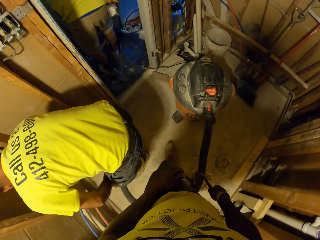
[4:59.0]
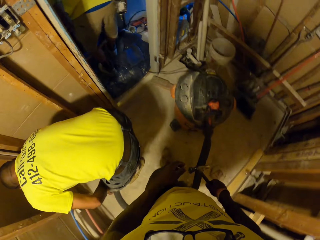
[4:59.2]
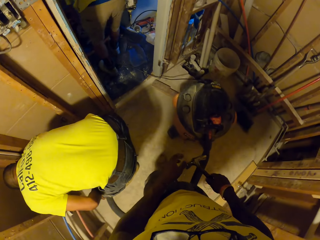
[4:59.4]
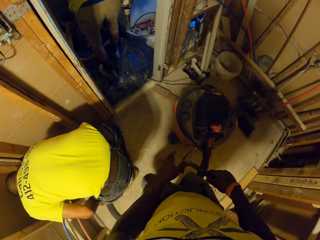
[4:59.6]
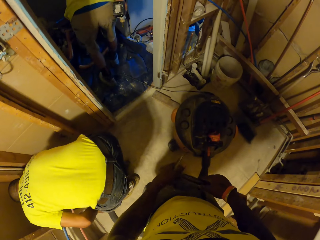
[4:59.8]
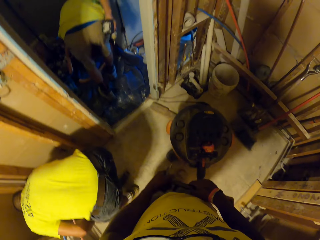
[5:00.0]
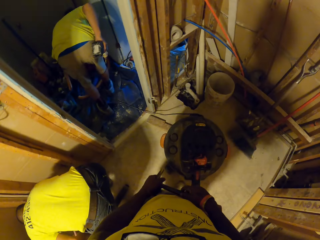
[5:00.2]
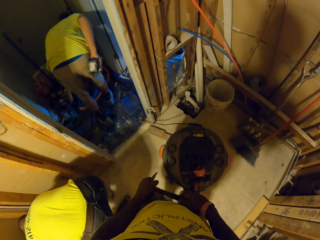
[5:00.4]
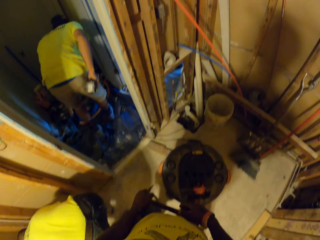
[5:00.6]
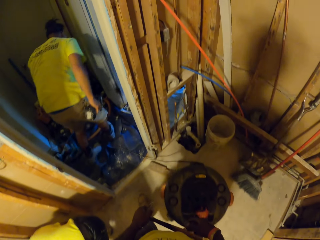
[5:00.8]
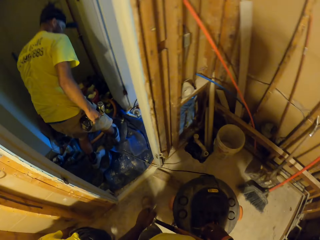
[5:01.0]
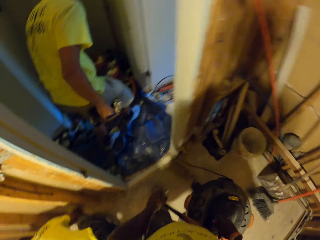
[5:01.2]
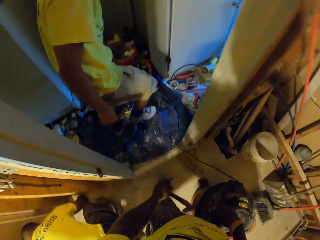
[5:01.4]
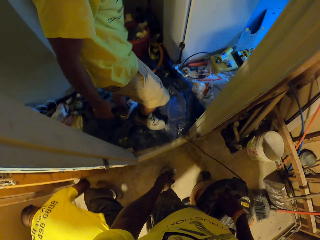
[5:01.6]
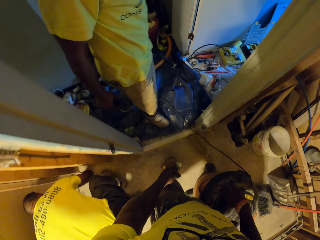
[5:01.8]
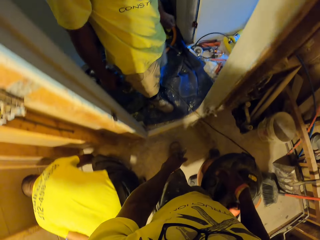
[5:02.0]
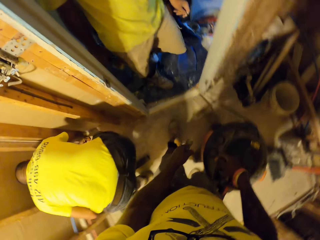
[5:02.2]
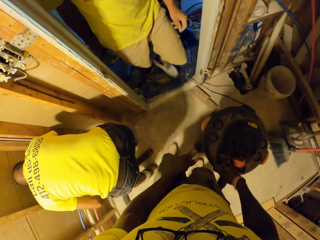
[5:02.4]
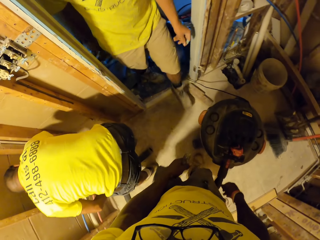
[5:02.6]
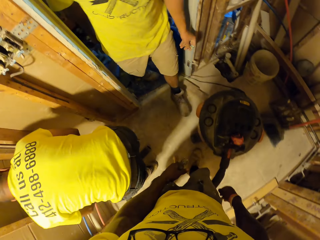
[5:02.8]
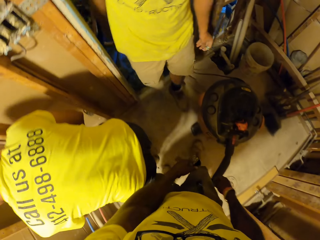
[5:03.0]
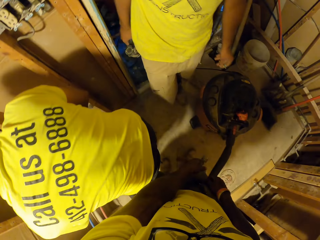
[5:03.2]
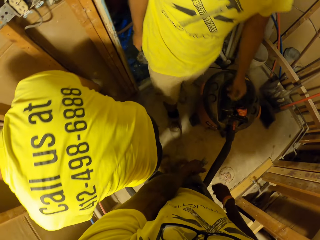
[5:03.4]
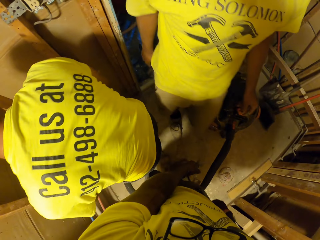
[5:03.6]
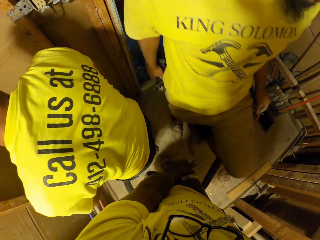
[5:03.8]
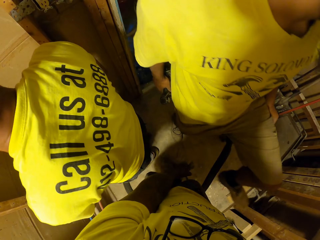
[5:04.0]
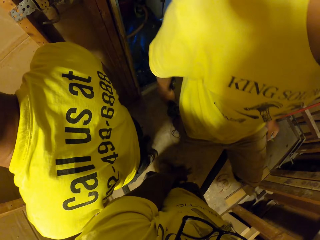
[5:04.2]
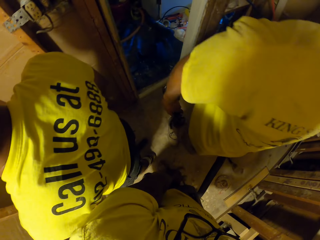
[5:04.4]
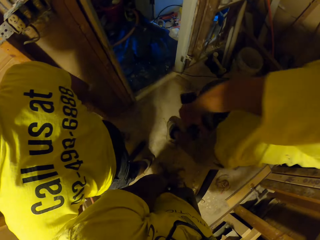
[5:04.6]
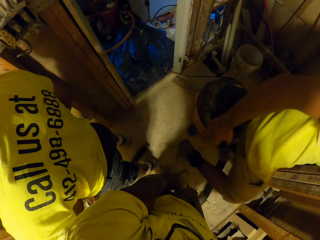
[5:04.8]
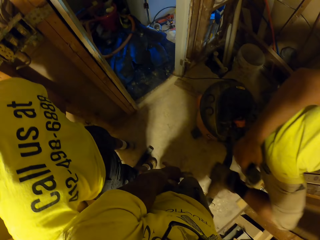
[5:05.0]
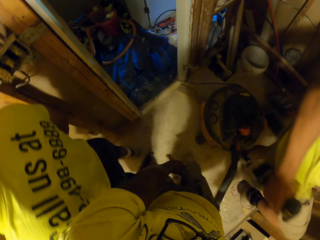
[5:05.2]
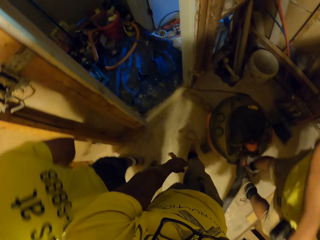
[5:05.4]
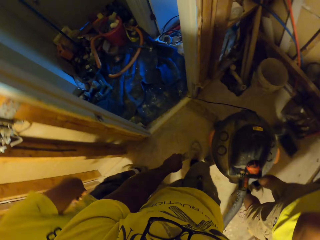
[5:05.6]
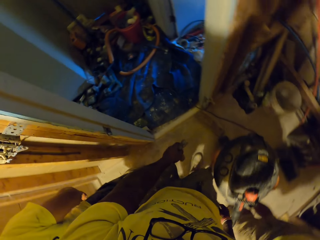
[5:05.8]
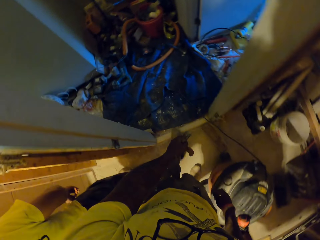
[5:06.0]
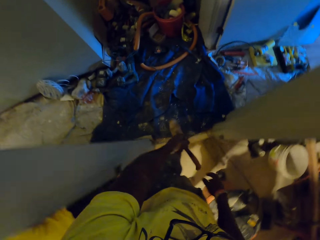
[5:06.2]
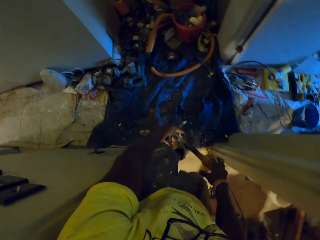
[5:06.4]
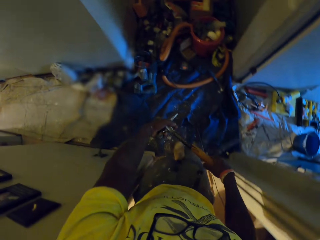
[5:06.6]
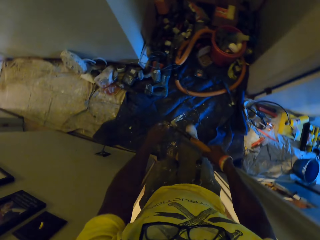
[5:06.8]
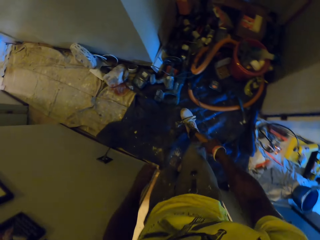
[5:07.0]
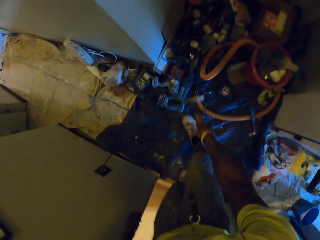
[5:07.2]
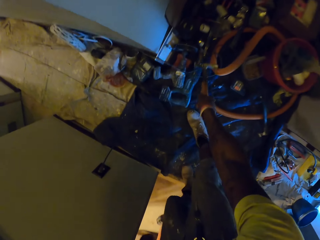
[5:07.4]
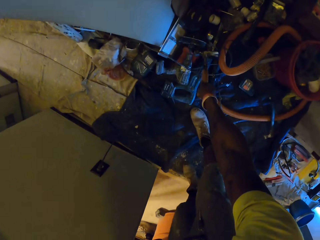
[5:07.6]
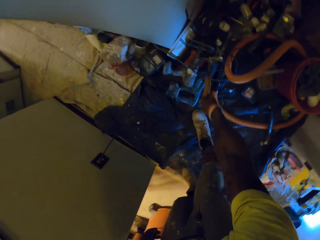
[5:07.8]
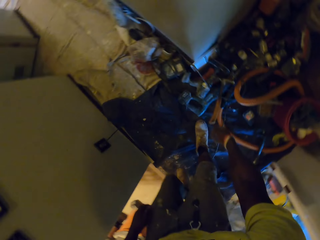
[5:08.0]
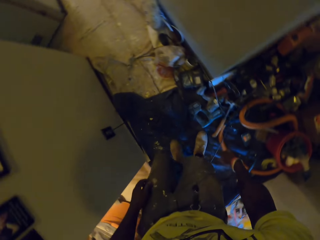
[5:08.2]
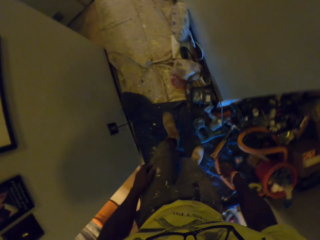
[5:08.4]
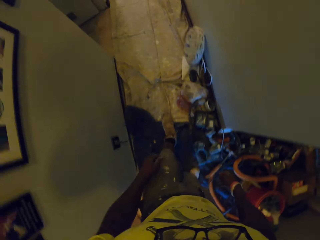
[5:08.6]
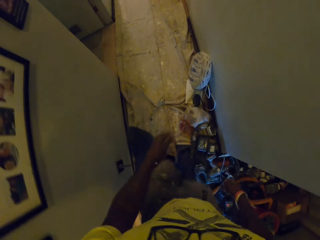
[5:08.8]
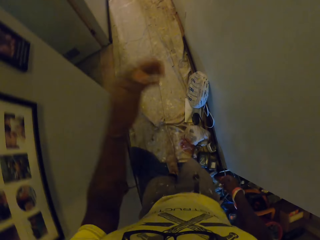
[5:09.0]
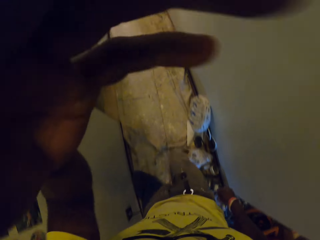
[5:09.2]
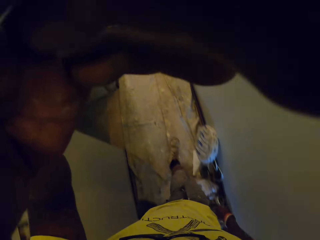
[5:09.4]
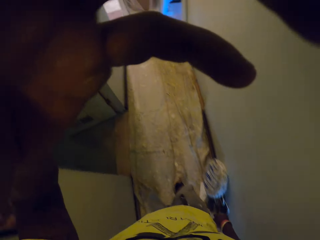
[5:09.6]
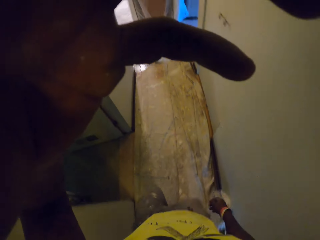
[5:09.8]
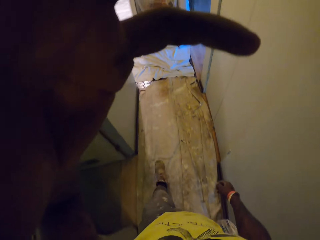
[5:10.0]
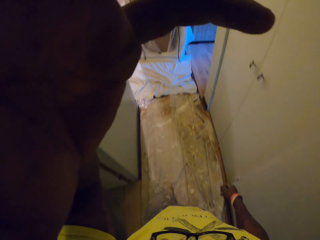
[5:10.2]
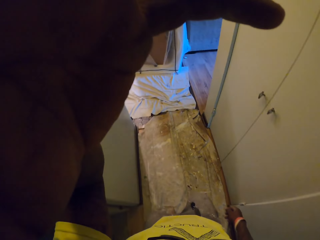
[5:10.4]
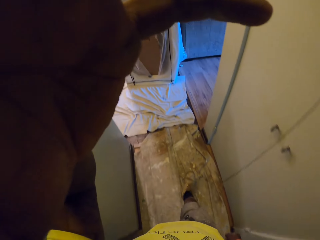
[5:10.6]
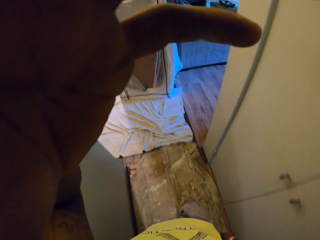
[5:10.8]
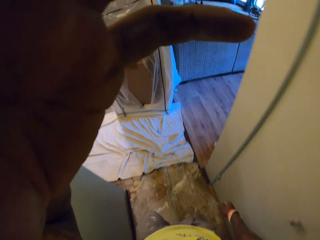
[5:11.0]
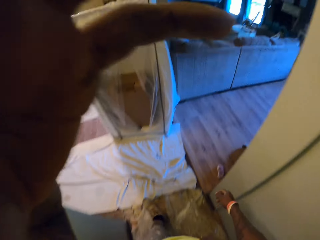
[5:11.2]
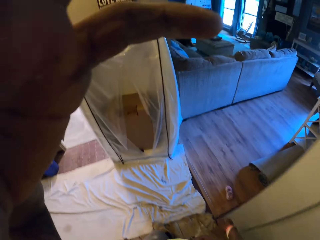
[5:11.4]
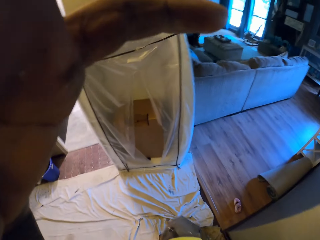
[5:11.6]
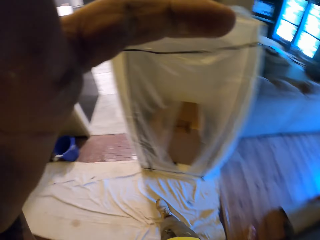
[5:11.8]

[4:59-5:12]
The man drops the nail on the floor with his left hand. The man takes a nail on the floor and comes back. The camera wearer walks in another room. He drops the hammer on the floor with his right hand. He walks through the corridor and adjusts his camera with his left hand.
